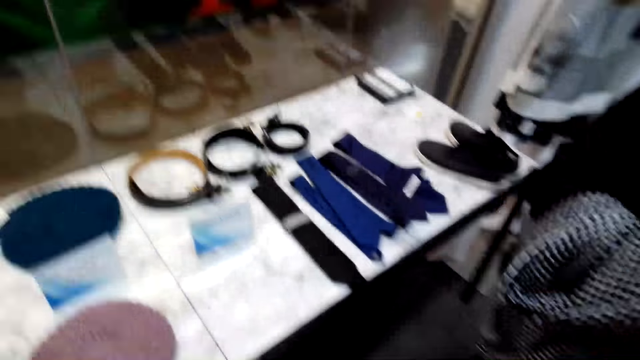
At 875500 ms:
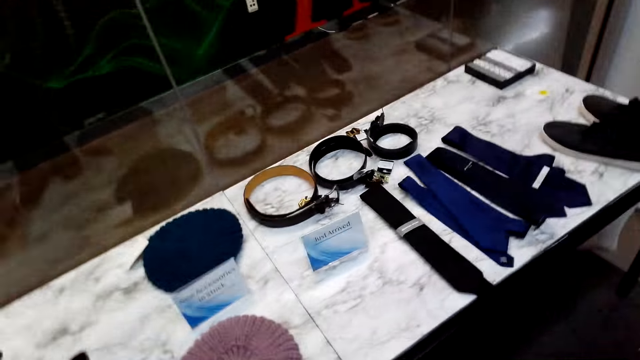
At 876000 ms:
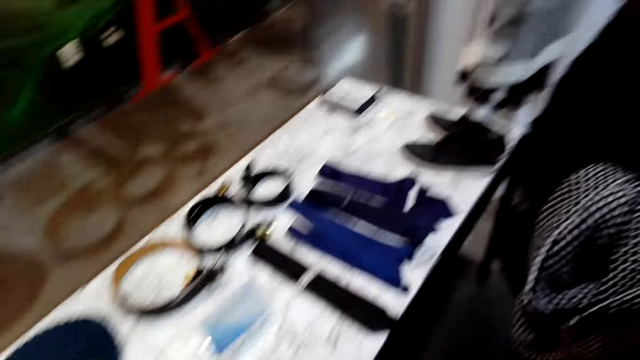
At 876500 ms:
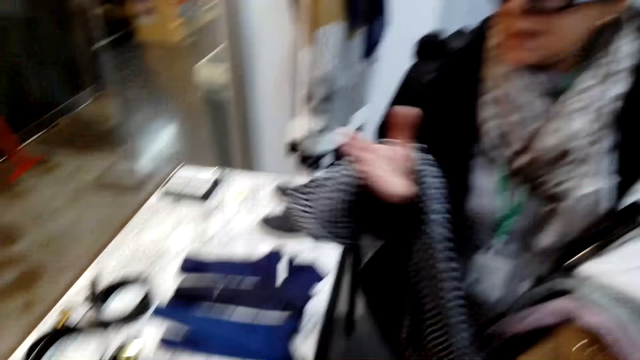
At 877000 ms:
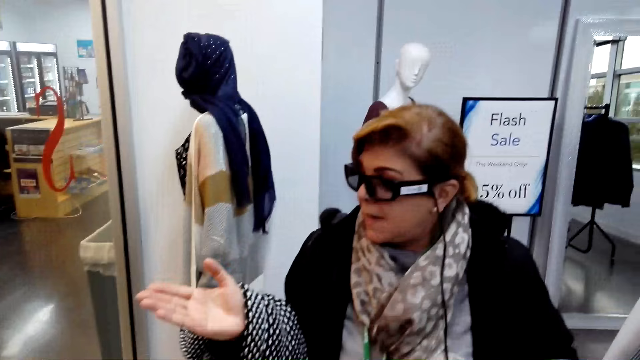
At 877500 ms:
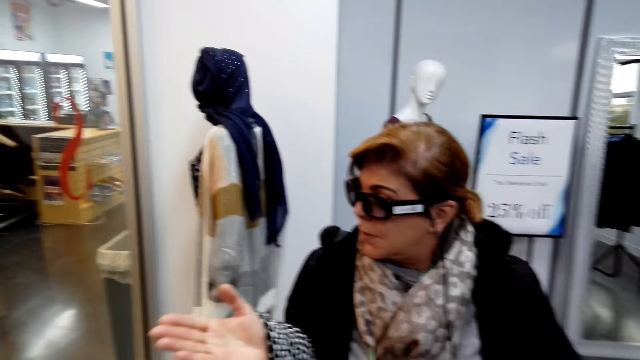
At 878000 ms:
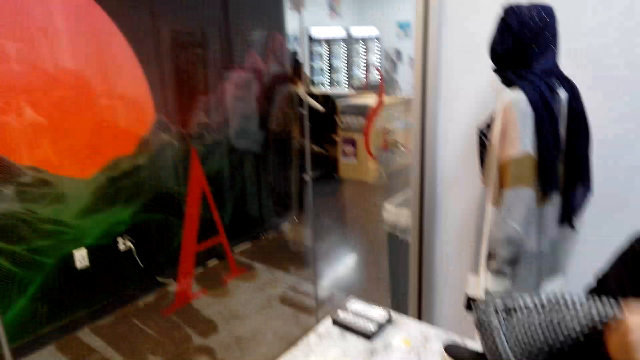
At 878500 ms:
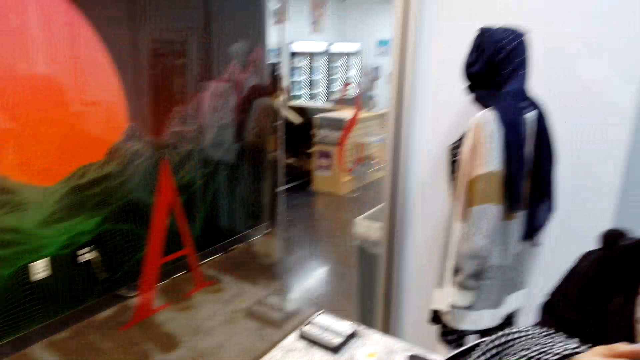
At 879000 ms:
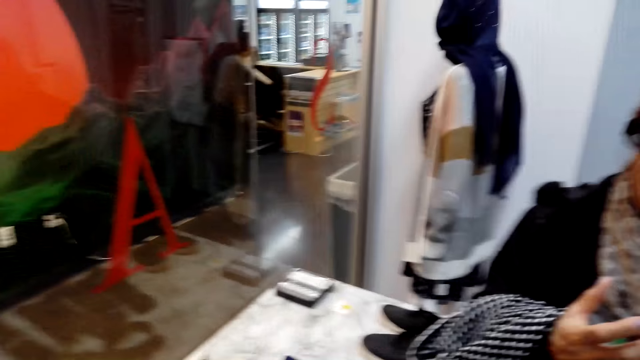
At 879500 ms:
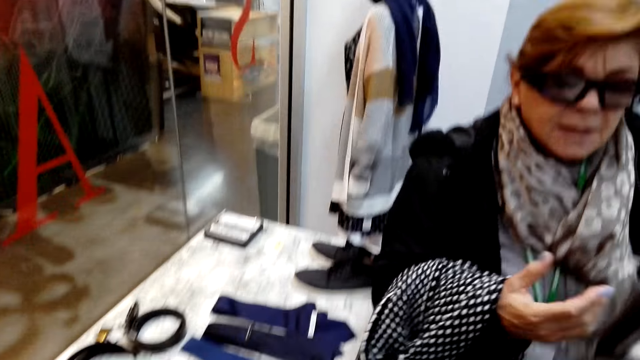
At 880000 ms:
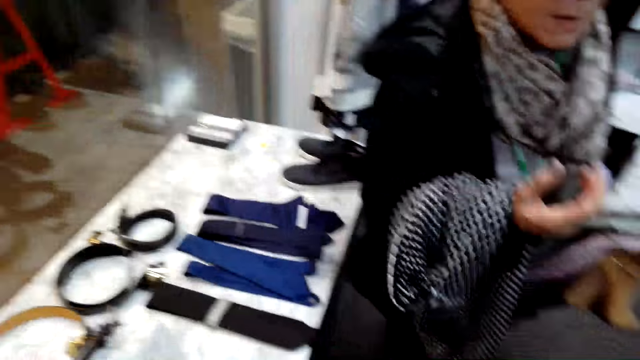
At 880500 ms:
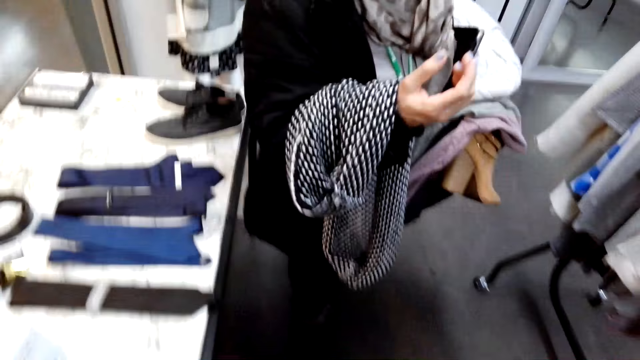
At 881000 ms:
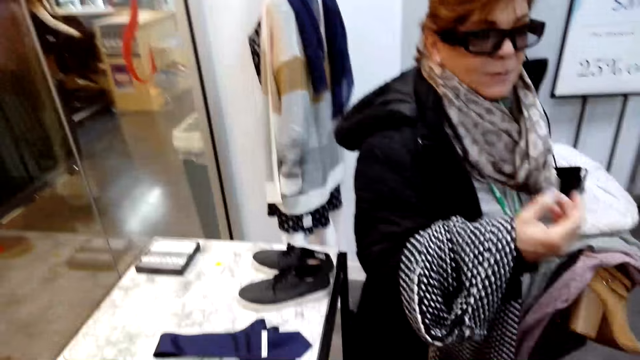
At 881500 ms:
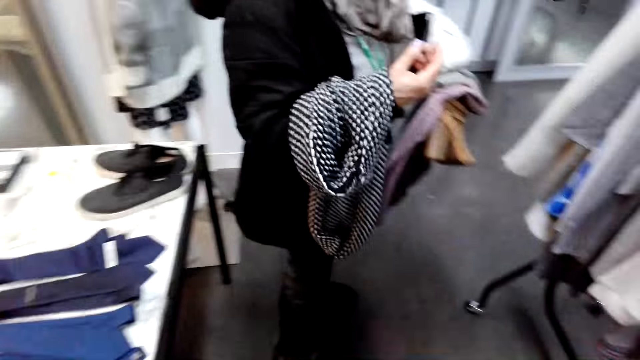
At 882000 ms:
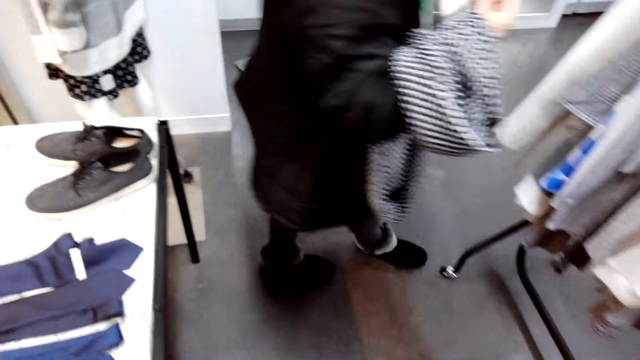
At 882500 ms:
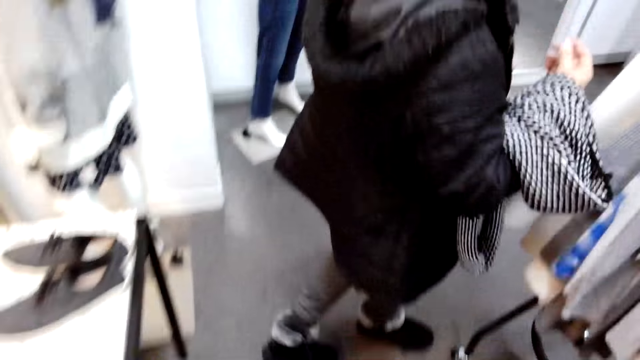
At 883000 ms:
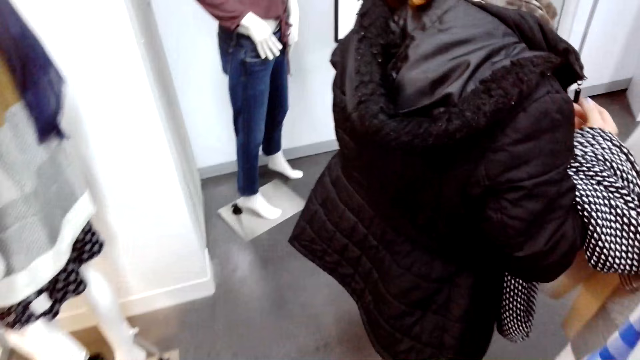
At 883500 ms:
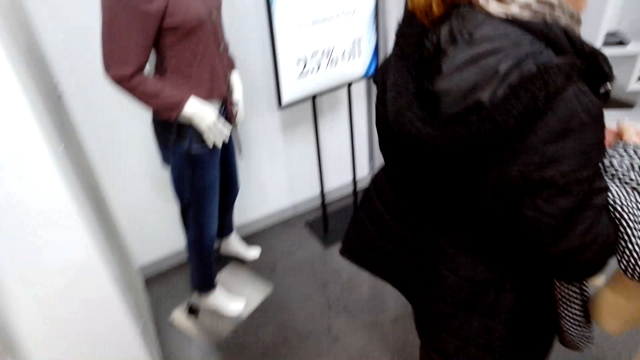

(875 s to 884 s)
A woman sways a hand. The woman walks around the boutique.

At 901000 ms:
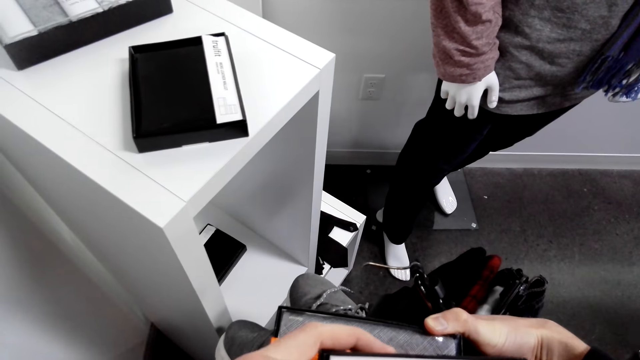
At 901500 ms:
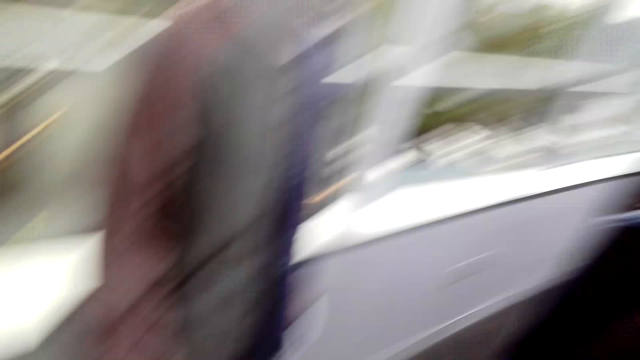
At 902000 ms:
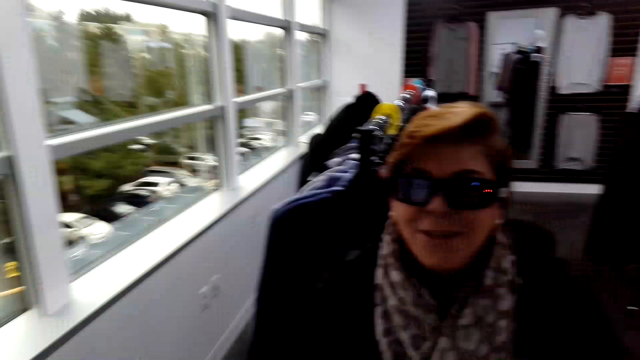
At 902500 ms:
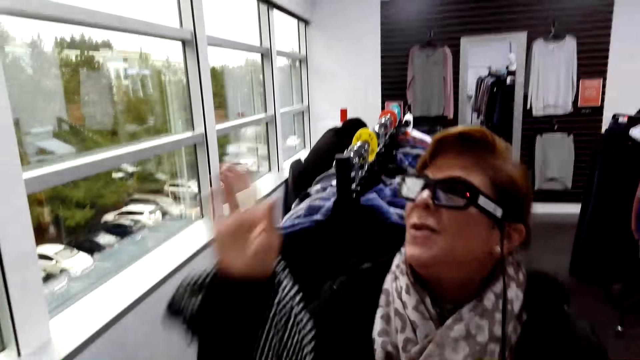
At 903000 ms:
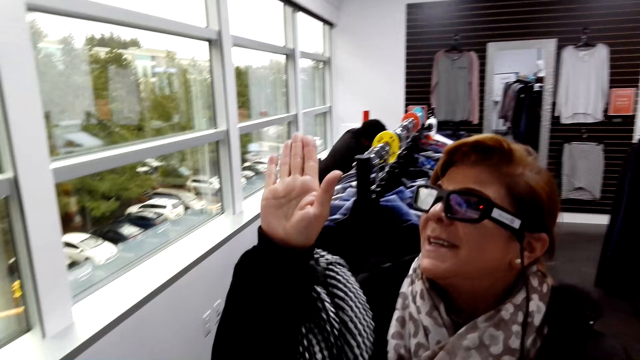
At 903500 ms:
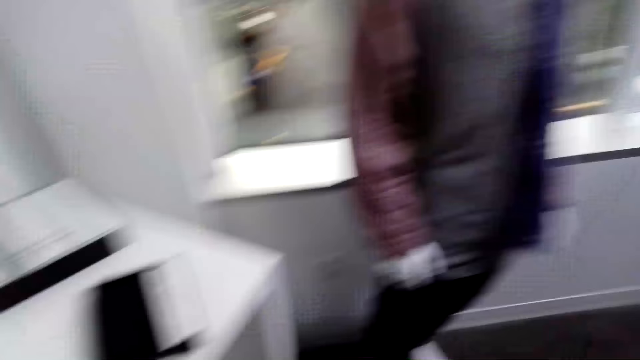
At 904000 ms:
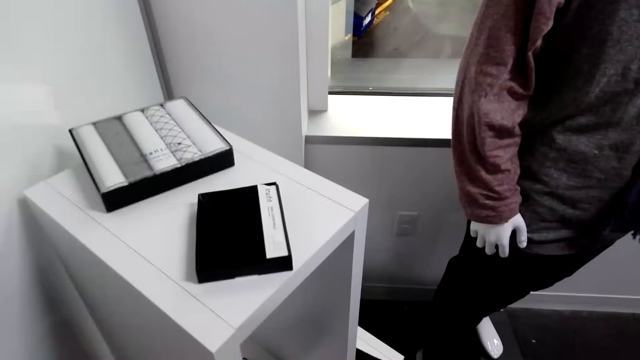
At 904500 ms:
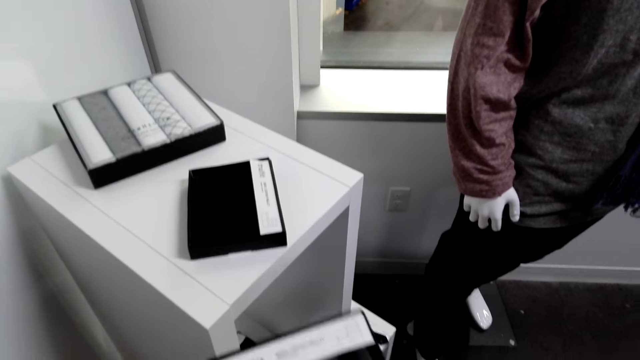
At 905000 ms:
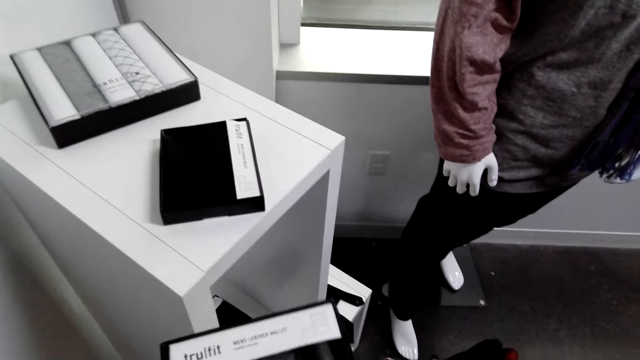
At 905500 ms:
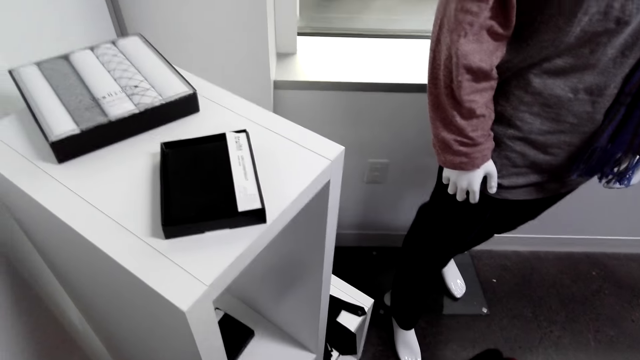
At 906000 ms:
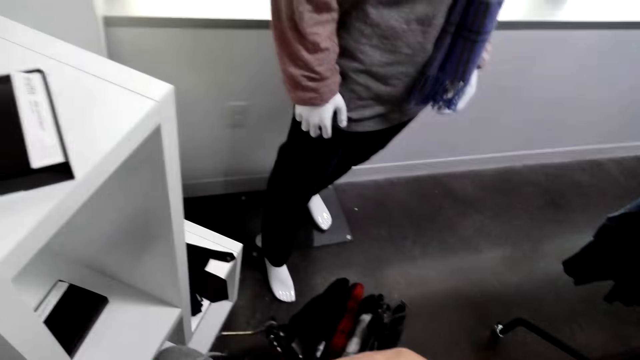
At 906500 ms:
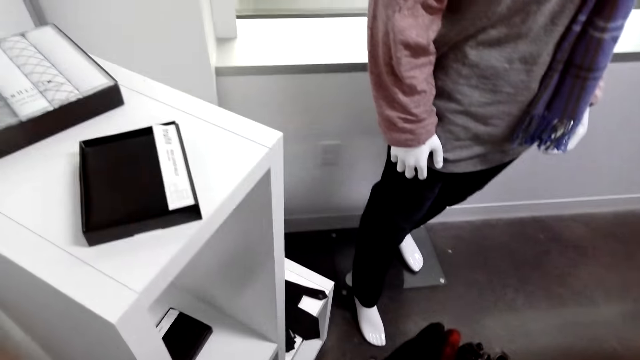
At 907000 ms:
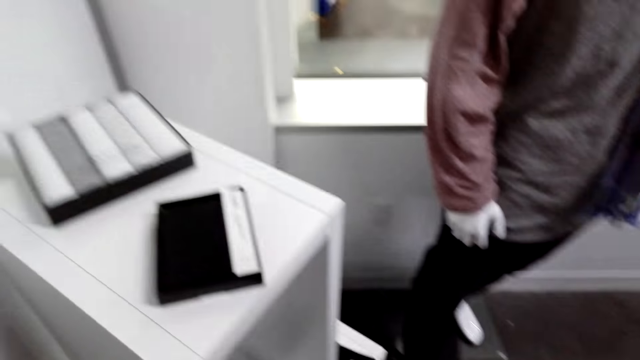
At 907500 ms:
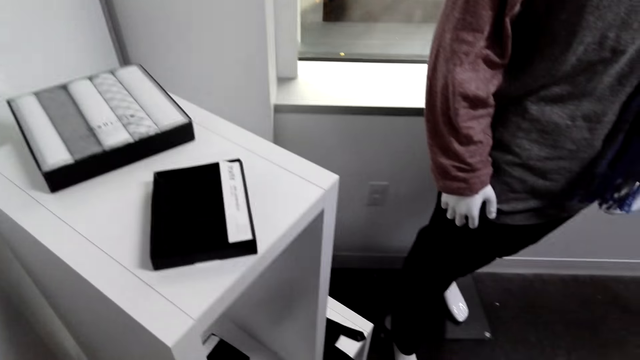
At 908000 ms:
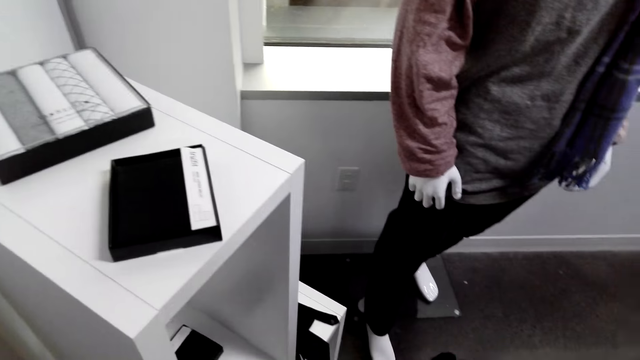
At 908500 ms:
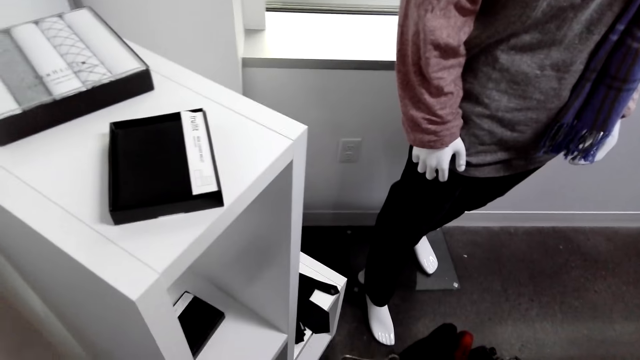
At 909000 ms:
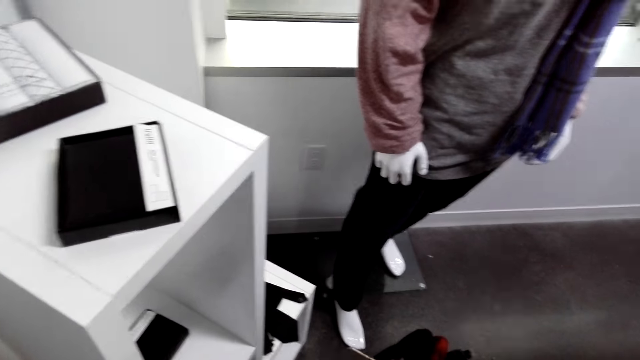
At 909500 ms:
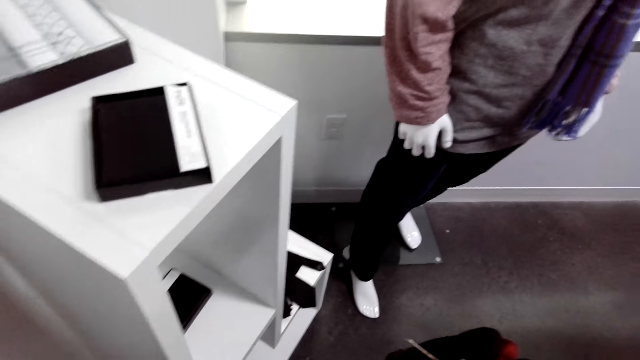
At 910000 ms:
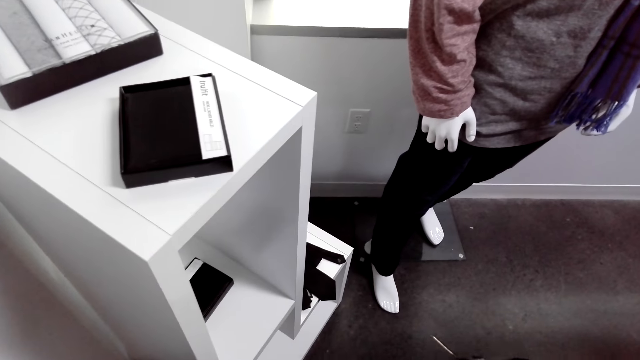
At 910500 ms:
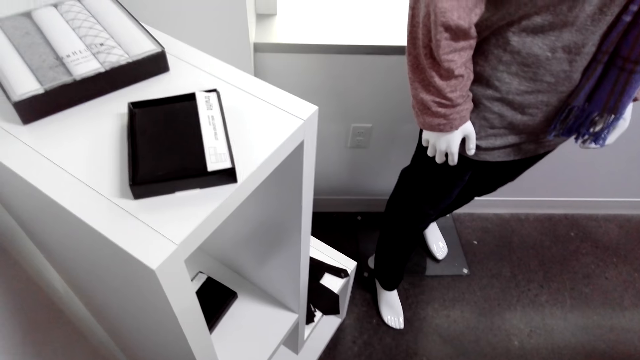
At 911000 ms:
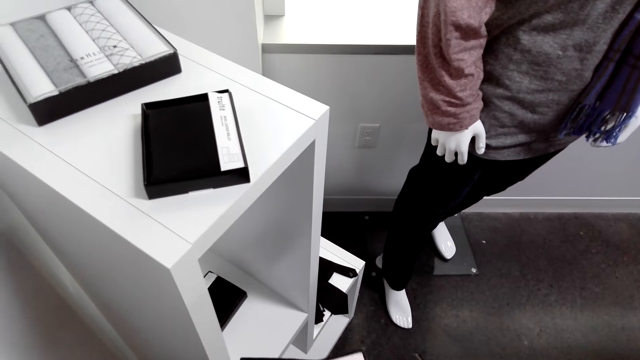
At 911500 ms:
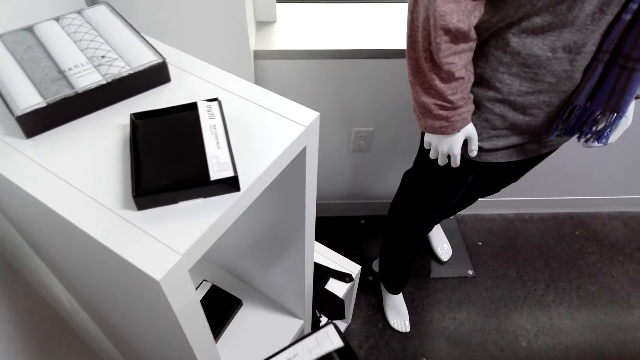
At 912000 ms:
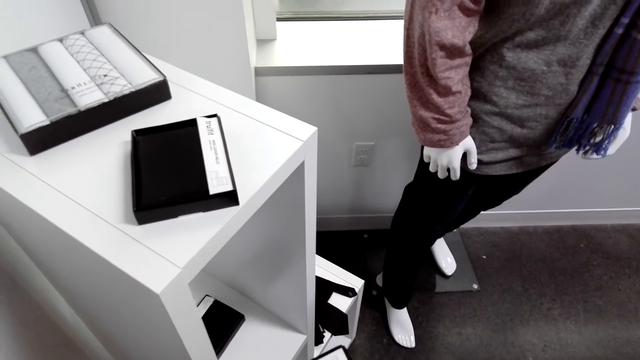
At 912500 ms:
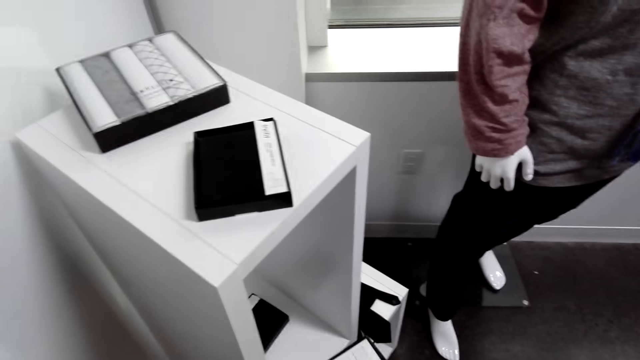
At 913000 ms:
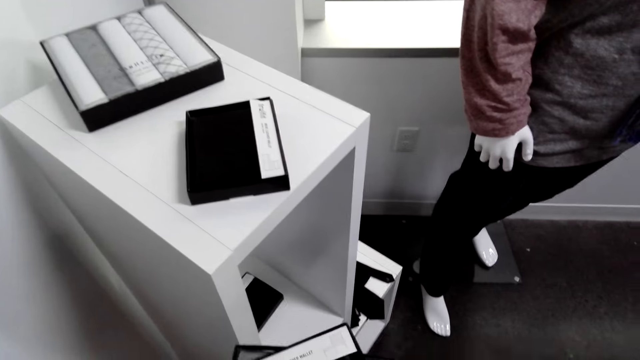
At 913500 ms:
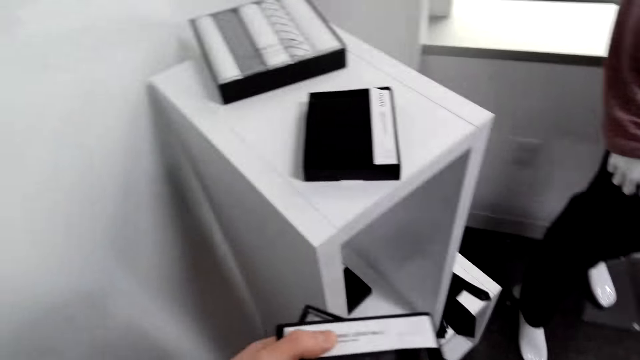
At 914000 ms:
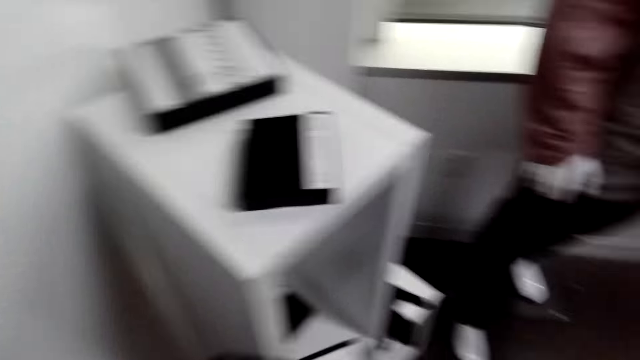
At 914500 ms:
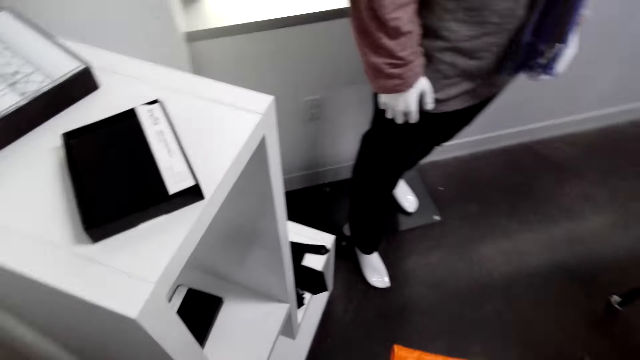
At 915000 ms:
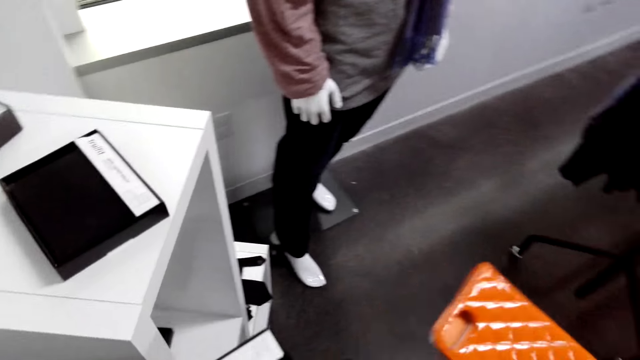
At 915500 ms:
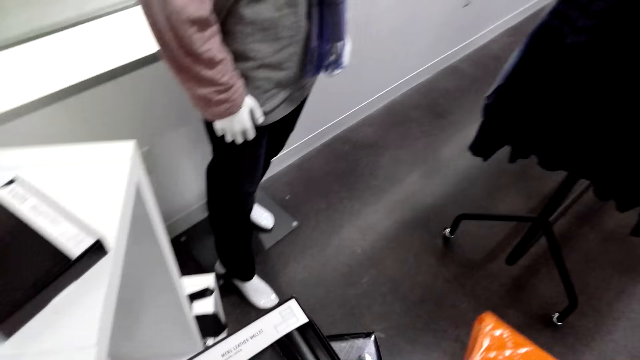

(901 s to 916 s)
A woman lifts a hand. The camera wearer reads on the box of vests. They open a wallet box.
